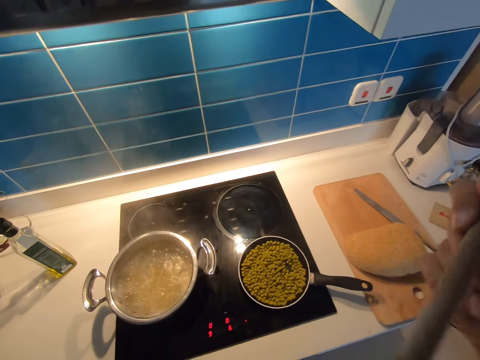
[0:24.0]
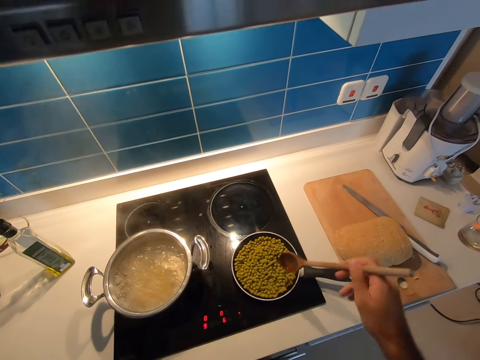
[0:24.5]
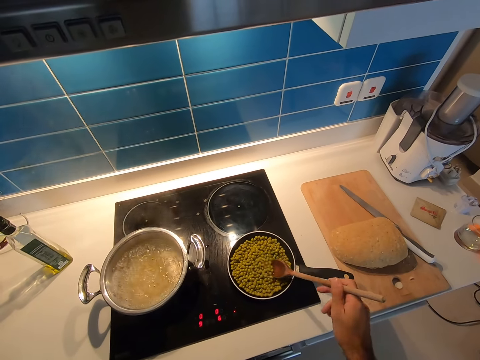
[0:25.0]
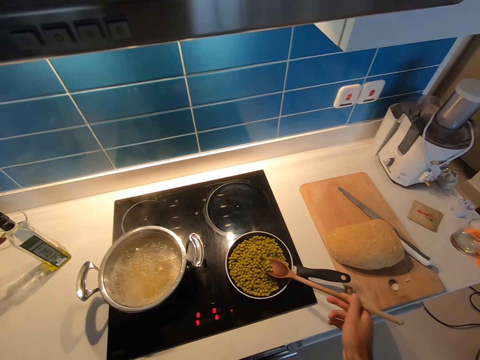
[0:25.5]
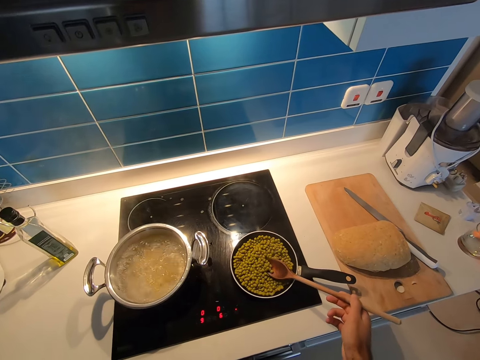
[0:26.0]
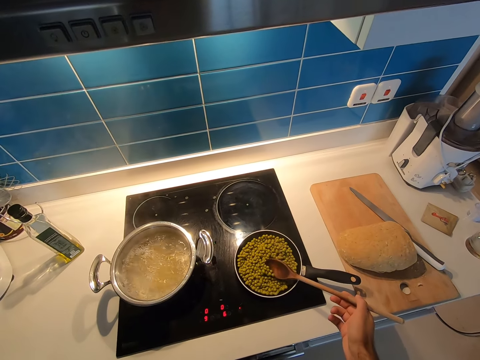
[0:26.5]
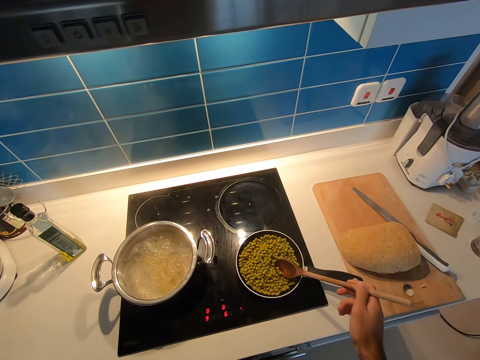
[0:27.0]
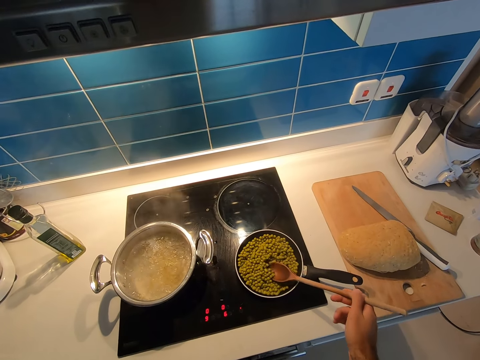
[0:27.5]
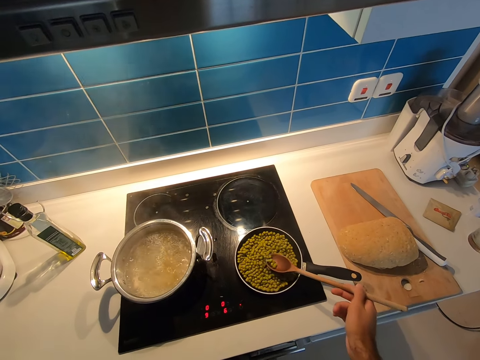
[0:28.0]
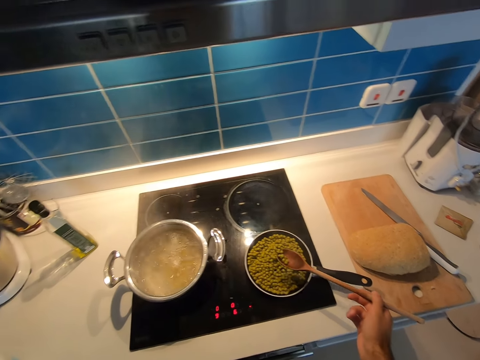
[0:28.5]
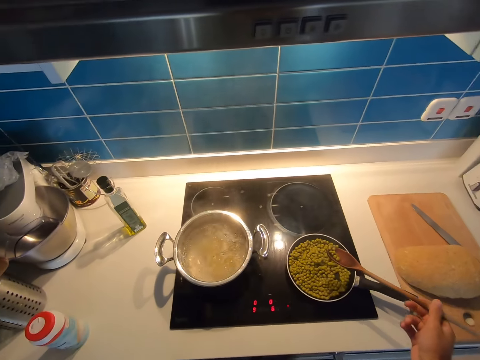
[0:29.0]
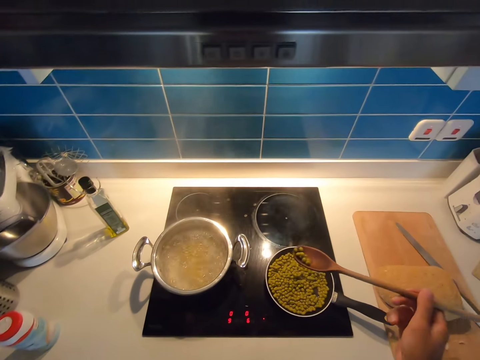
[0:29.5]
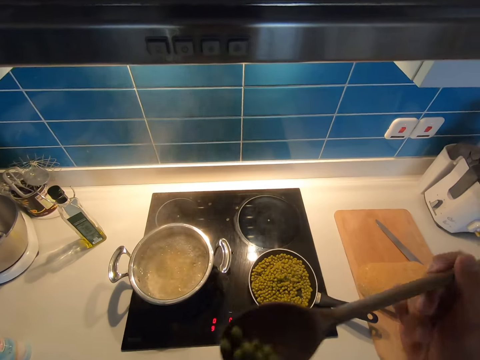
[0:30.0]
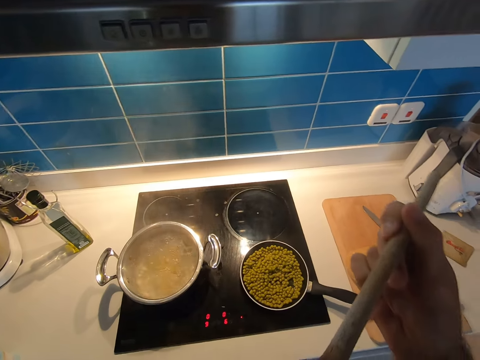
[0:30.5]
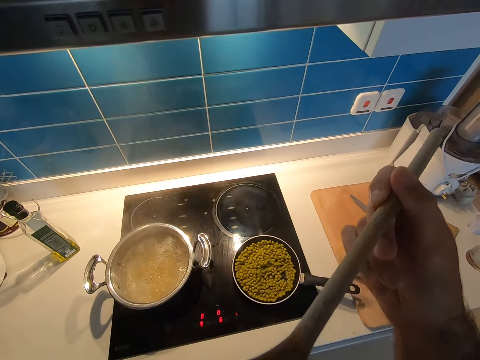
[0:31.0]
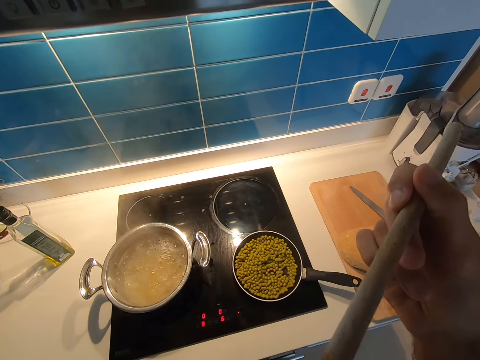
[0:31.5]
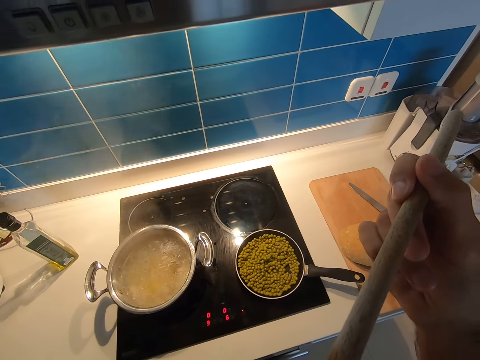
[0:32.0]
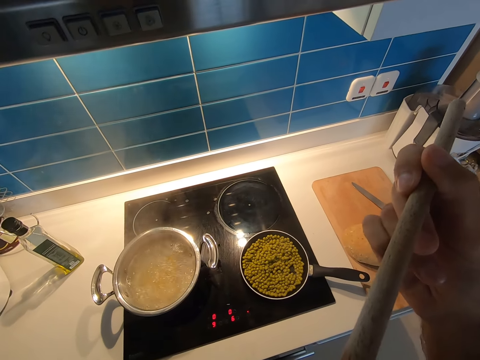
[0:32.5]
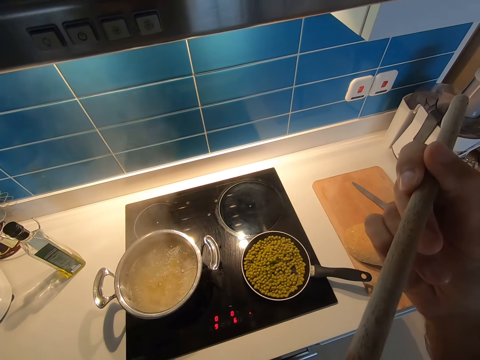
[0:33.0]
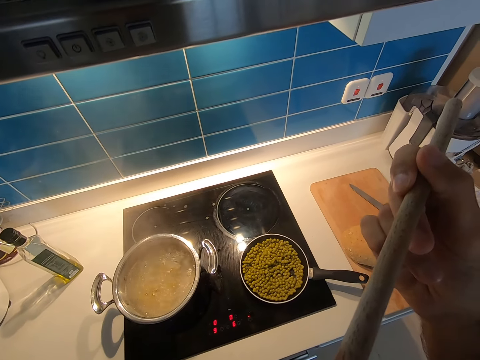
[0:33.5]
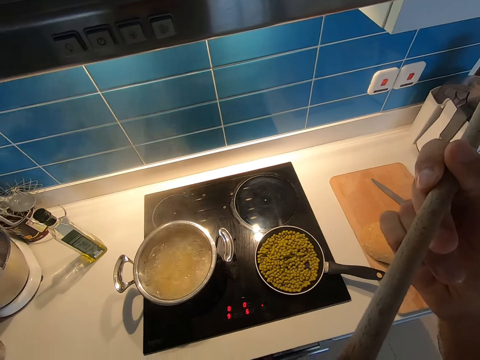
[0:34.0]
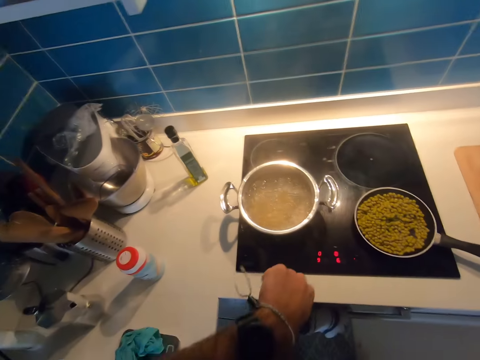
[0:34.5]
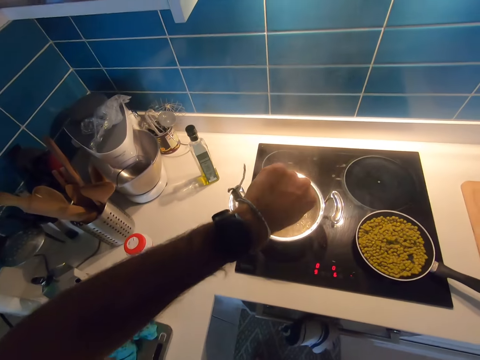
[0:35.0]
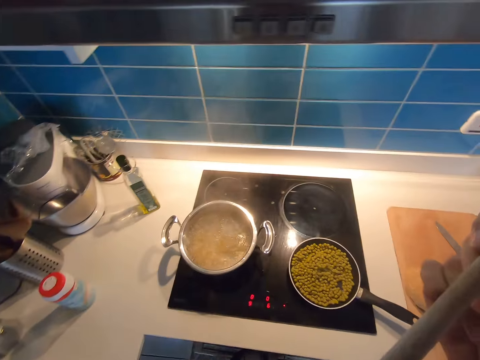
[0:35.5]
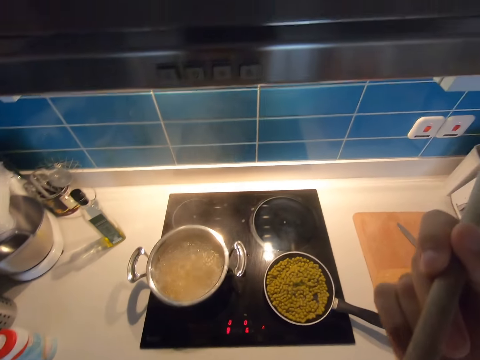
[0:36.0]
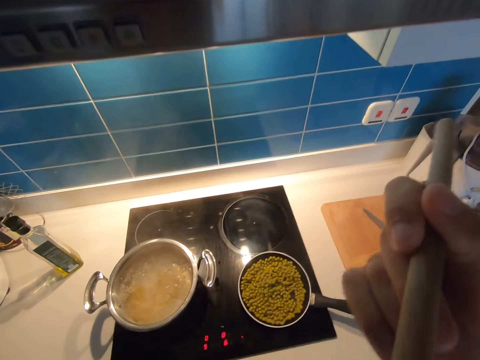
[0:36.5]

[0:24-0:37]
The camera wearer looks around a kitchen. They scoop the food in the cooking pan. They scoop green grams from the pan. They taste the food on the wooden spoon. They look around the kitchen.

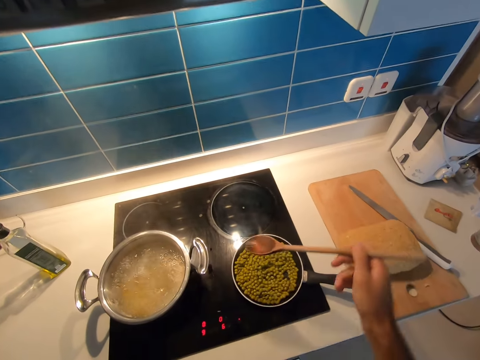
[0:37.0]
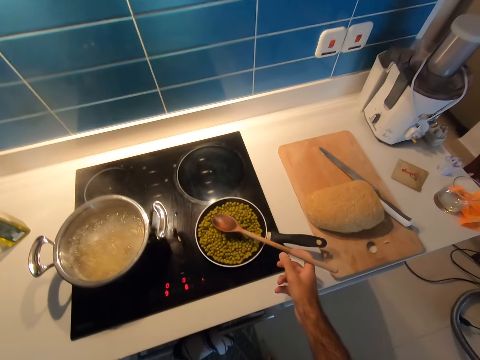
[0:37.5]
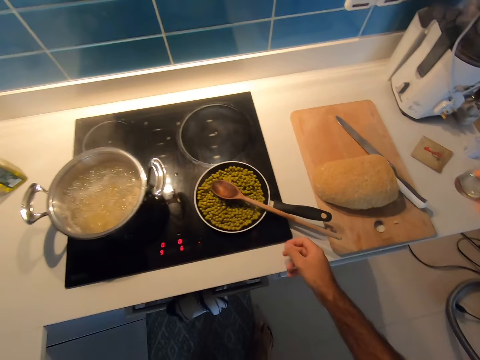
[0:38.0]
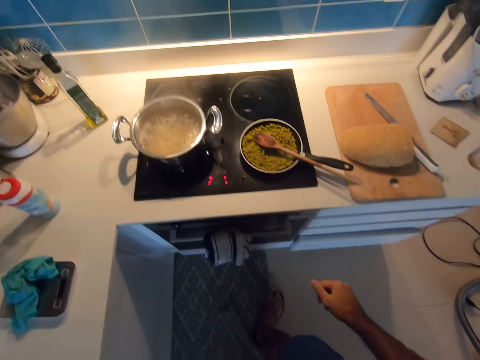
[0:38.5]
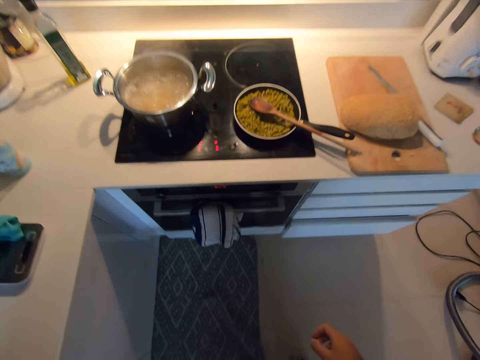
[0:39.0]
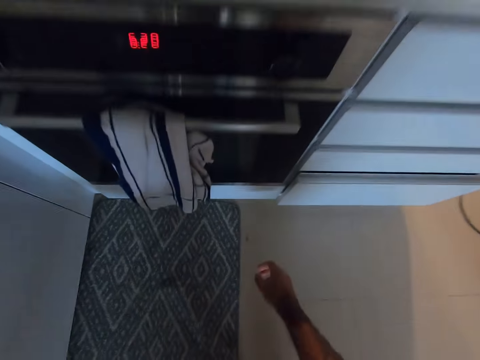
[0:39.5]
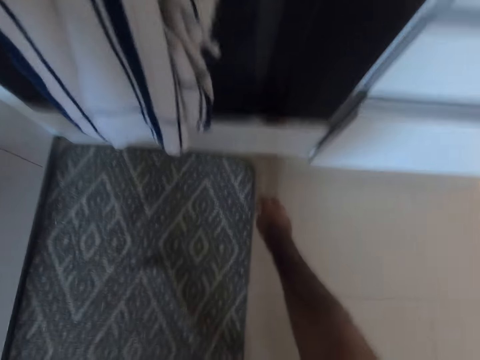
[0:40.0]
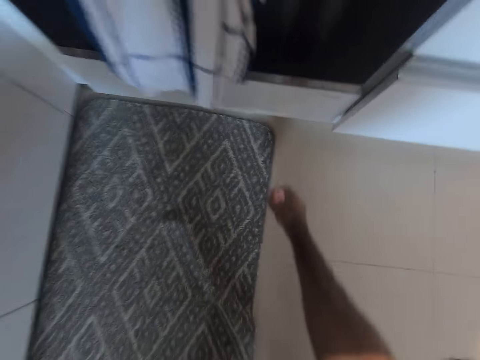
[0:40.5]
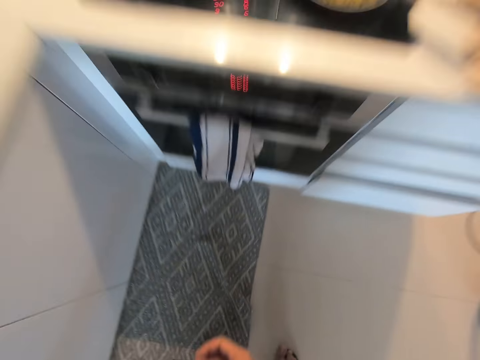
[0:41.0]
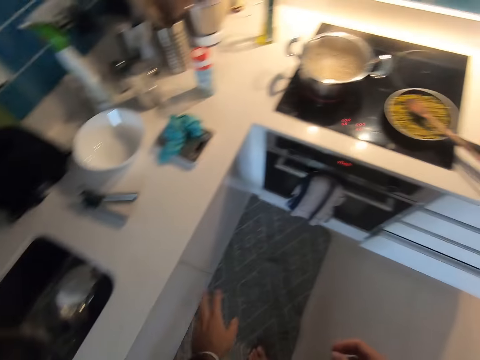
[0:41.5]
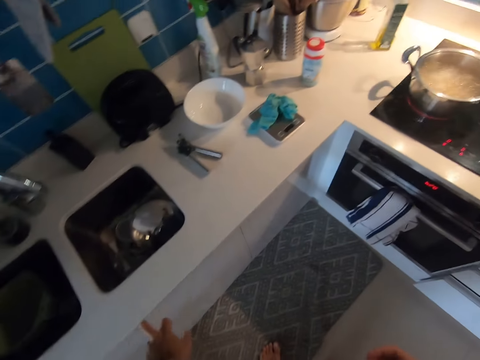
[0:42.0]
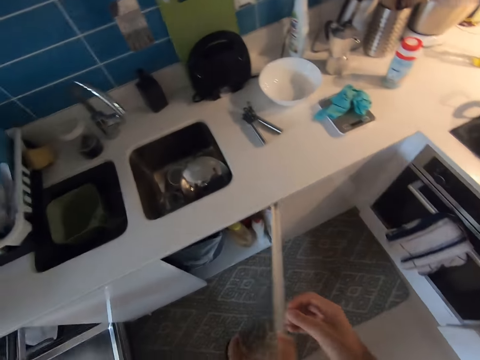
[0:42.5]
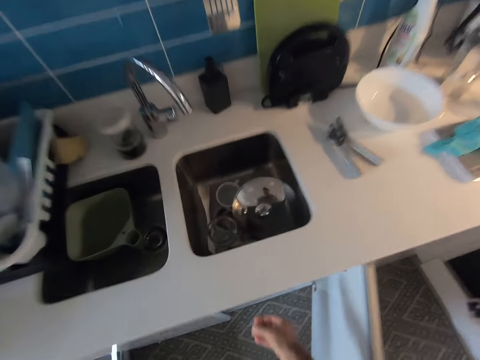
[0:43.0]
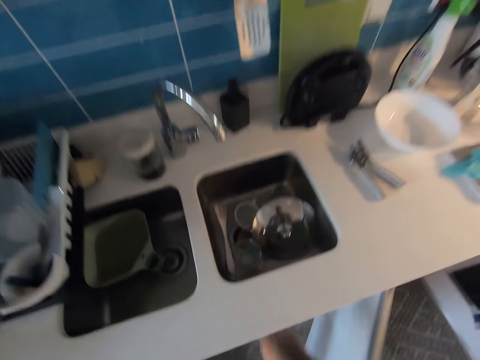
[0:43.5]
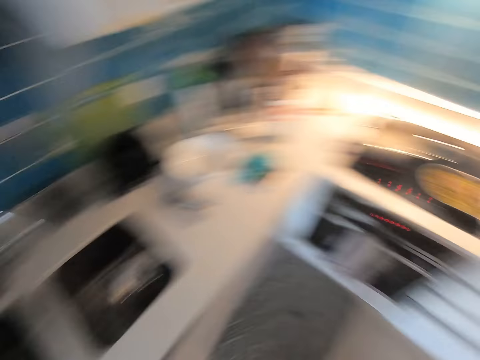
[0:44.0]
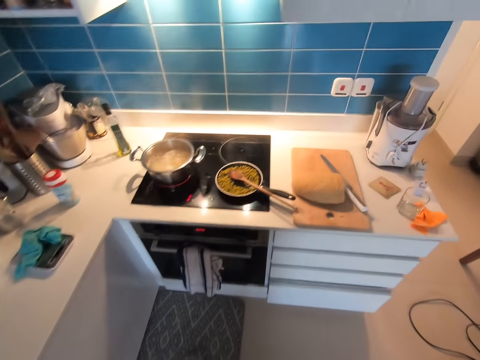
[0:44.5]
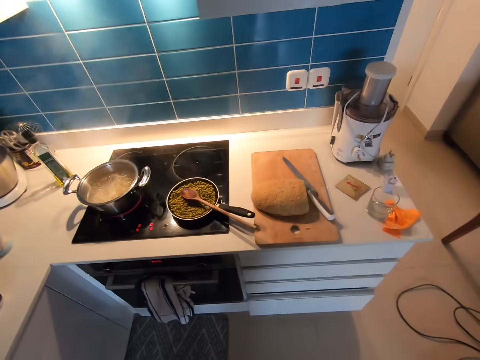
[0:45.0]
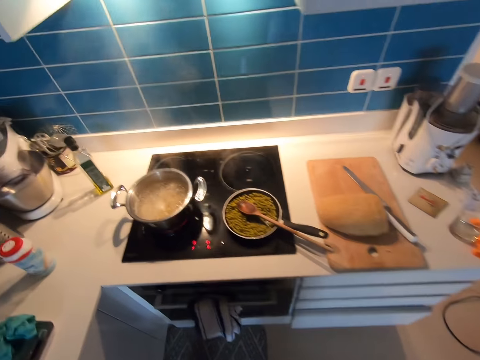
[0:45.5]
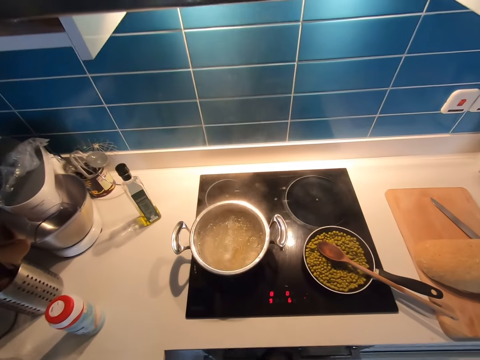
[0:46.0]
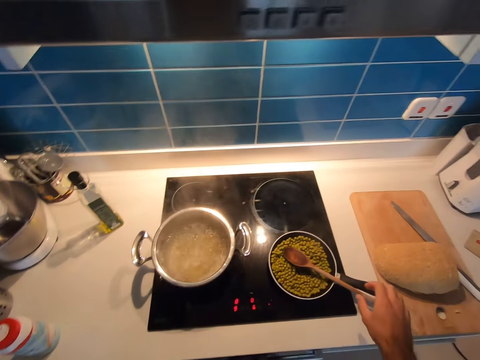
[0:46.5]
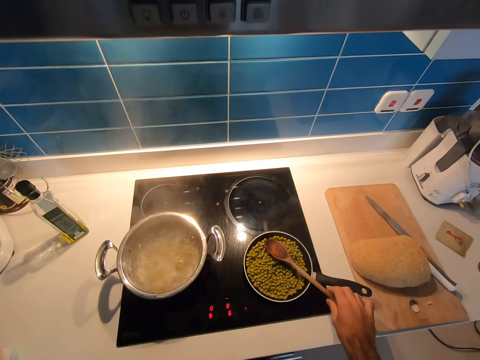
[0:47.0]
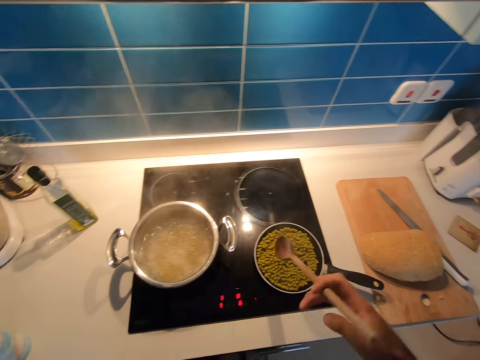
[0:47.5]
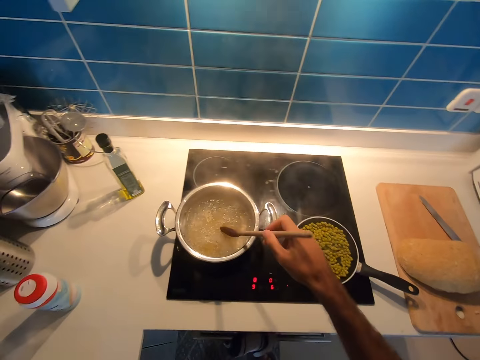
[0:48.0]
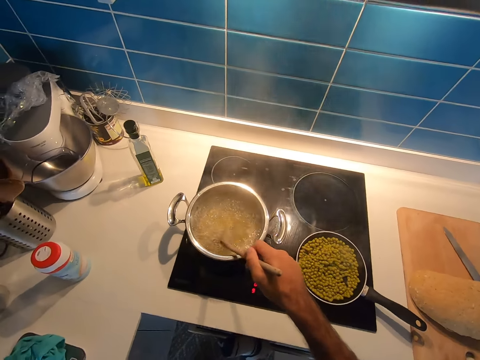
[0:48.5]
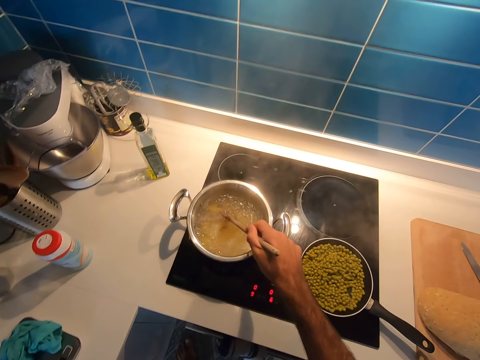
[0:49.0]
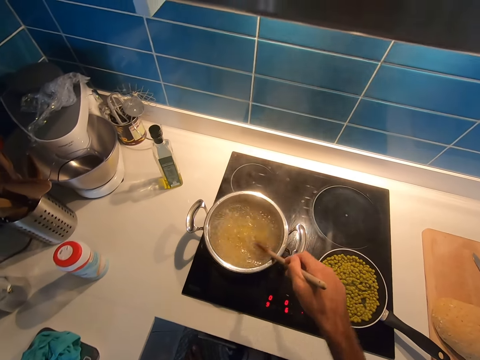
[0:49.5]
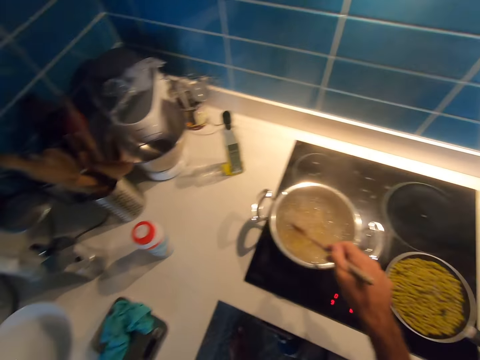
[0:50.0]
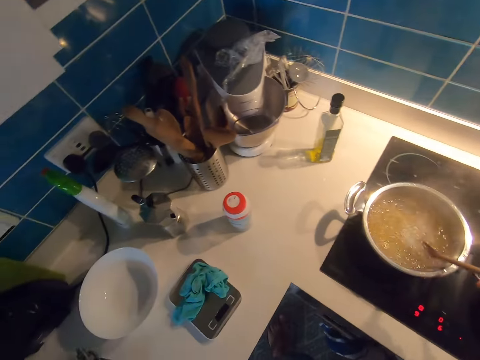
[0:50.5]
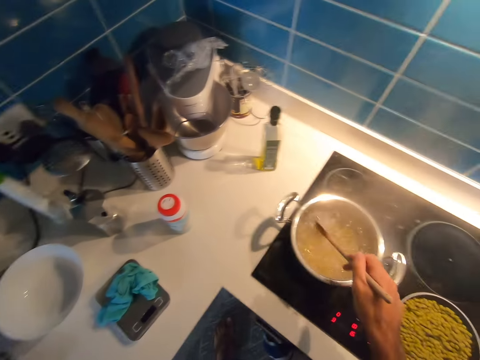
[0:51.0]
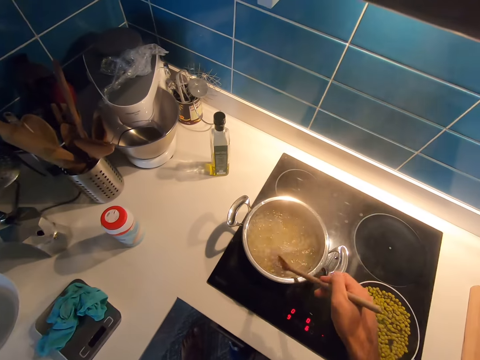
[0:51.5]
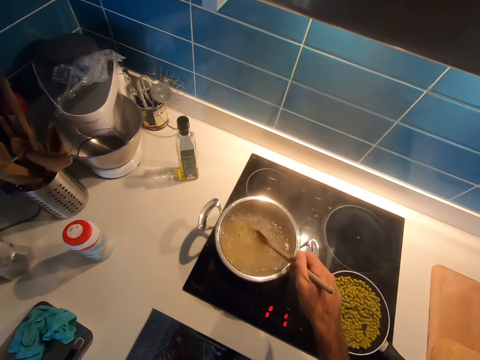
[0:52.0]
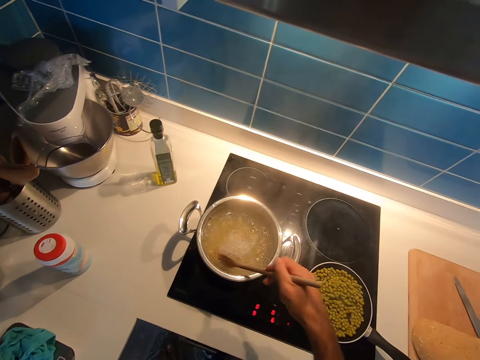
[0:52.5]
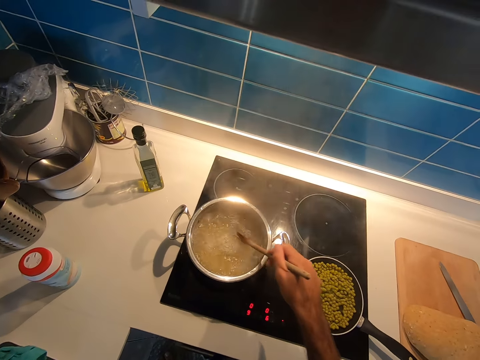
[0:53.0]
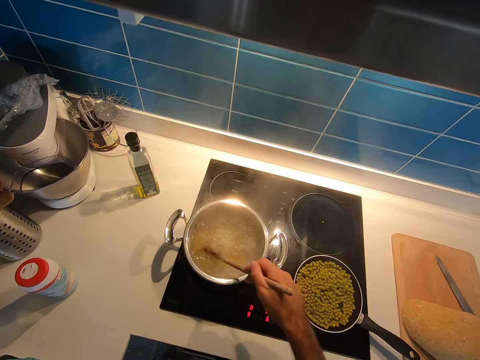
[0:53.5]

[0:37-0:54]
The camera wearer puts the wooden spoon in the cooking pan. She walks in the kitchen room. She picks up dirt from the ground. She opens the cabinet with her left hand. She walks around the kitchen. She puts the dirt in a trash bin in the cabinet. She walks in the kitchen room. She picks up the wooden spoon in the cooking pan. She stirs the food in the cooking pot on the cooking gas.
